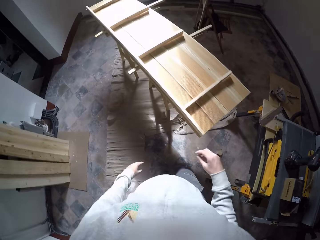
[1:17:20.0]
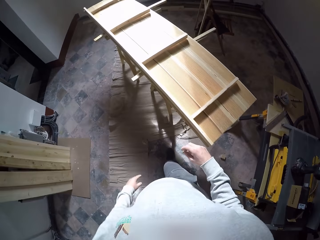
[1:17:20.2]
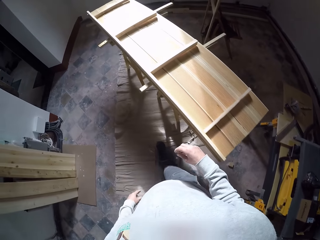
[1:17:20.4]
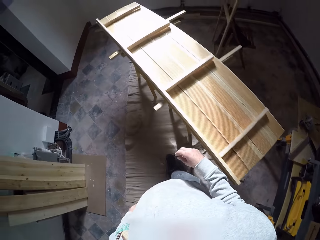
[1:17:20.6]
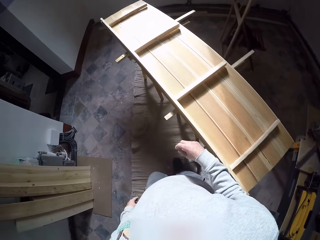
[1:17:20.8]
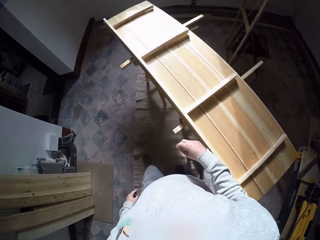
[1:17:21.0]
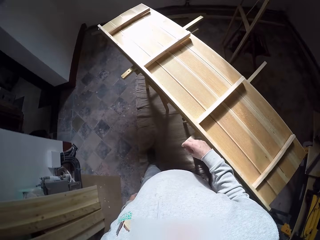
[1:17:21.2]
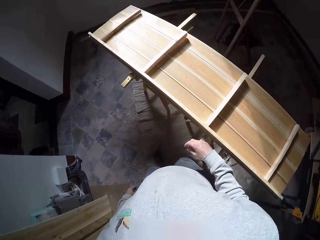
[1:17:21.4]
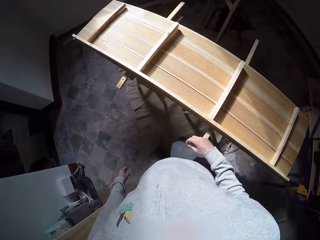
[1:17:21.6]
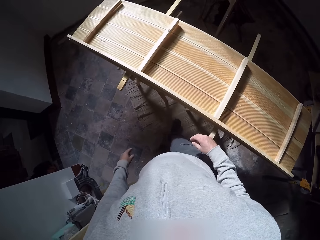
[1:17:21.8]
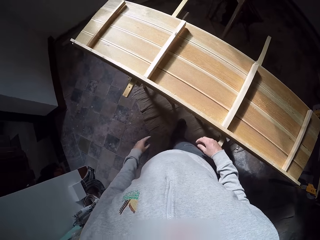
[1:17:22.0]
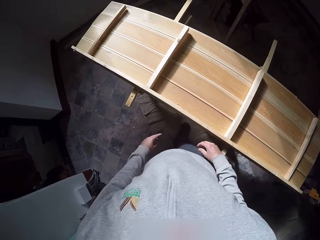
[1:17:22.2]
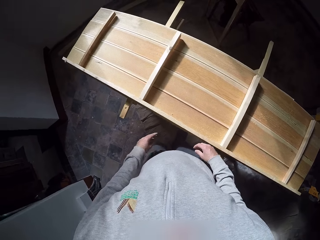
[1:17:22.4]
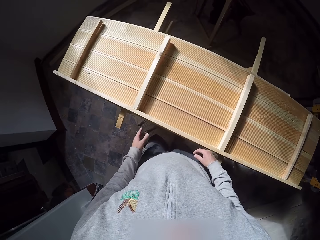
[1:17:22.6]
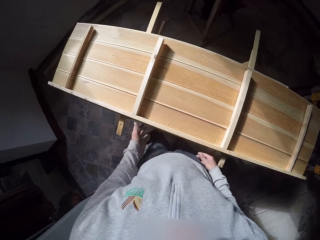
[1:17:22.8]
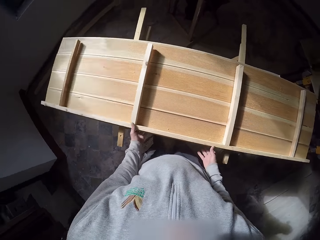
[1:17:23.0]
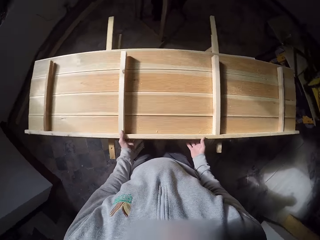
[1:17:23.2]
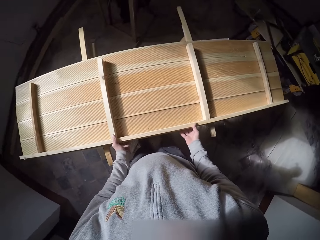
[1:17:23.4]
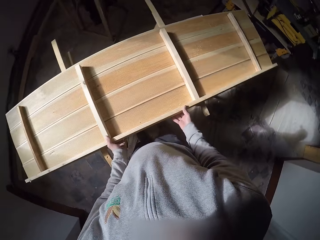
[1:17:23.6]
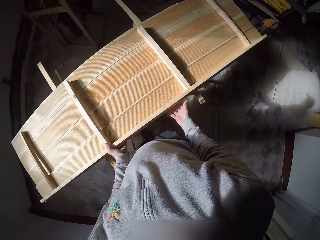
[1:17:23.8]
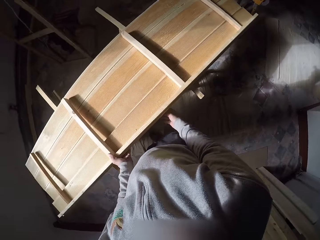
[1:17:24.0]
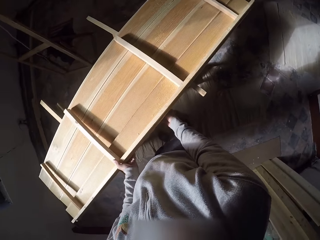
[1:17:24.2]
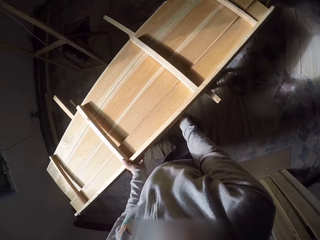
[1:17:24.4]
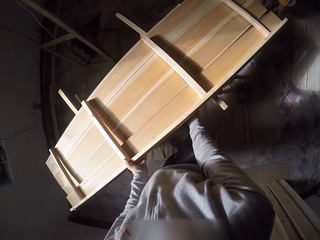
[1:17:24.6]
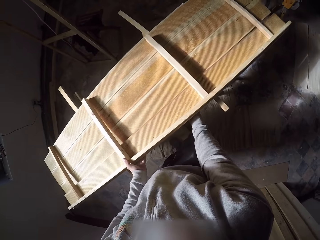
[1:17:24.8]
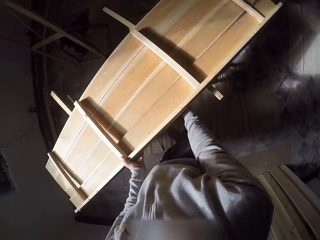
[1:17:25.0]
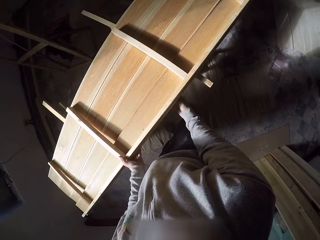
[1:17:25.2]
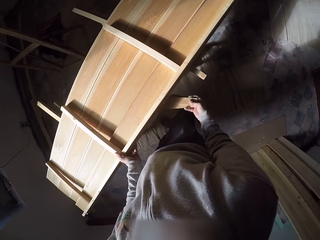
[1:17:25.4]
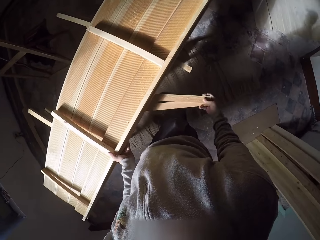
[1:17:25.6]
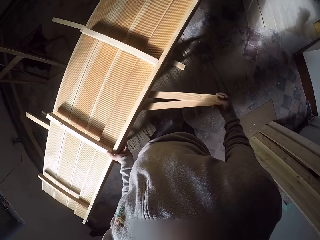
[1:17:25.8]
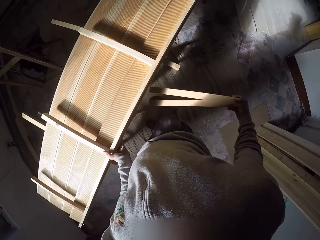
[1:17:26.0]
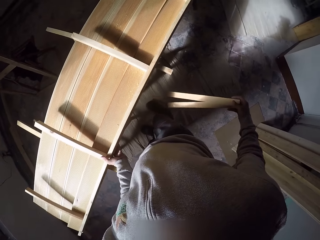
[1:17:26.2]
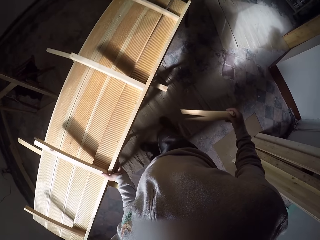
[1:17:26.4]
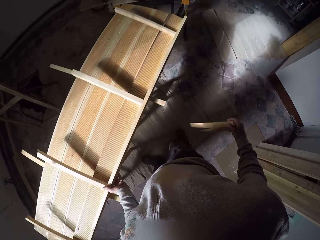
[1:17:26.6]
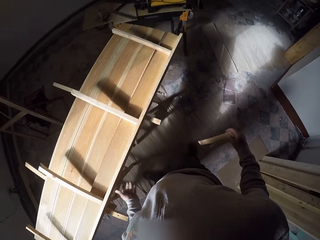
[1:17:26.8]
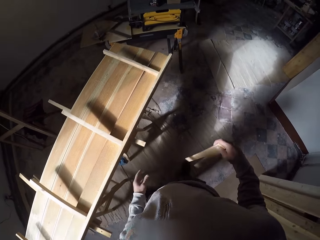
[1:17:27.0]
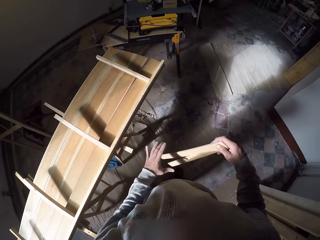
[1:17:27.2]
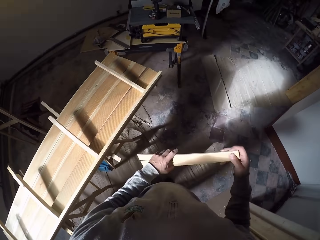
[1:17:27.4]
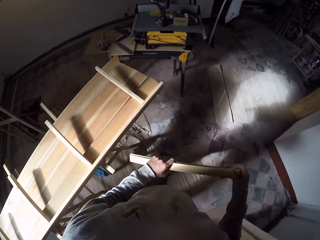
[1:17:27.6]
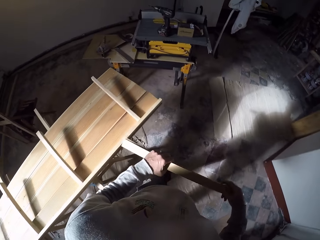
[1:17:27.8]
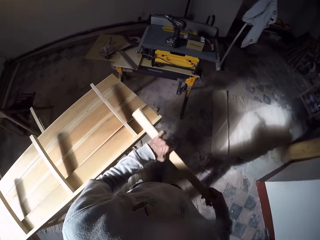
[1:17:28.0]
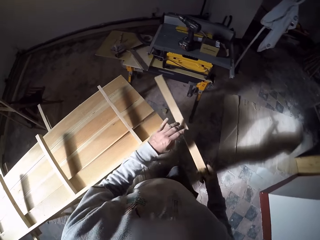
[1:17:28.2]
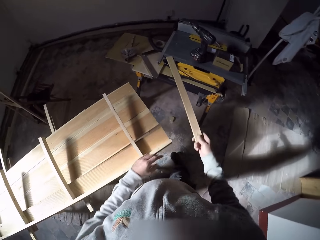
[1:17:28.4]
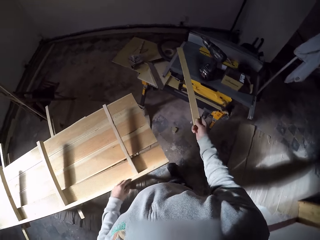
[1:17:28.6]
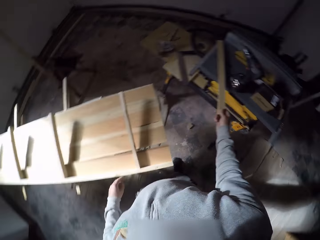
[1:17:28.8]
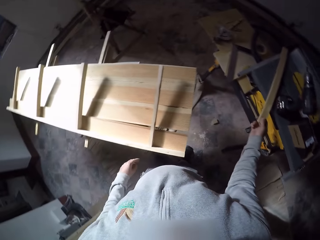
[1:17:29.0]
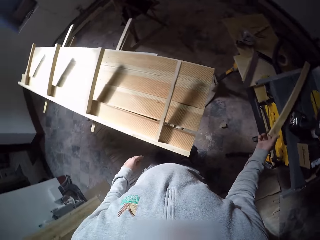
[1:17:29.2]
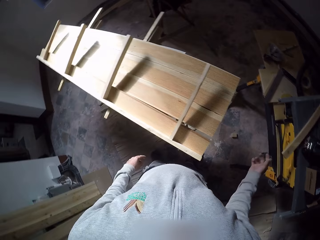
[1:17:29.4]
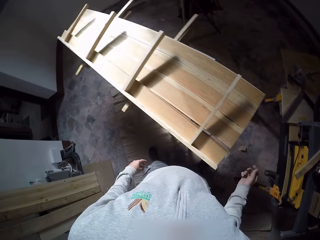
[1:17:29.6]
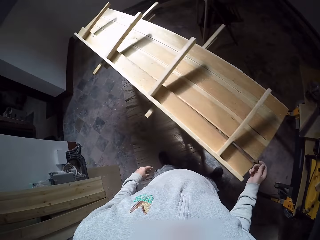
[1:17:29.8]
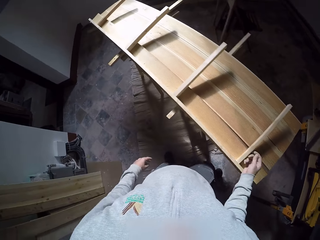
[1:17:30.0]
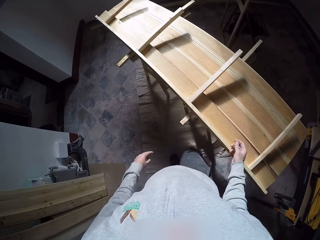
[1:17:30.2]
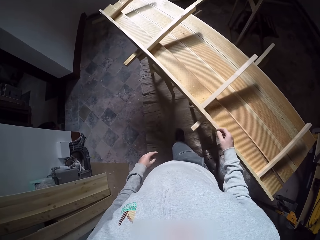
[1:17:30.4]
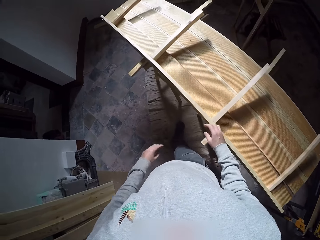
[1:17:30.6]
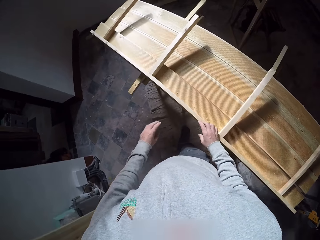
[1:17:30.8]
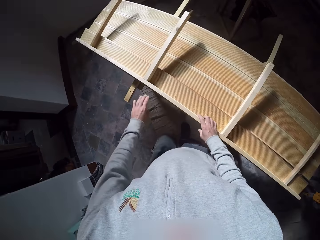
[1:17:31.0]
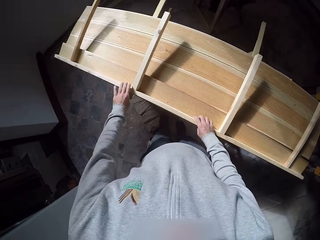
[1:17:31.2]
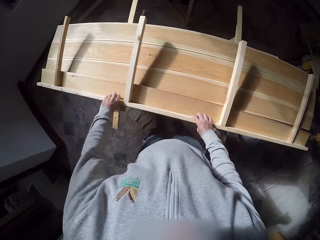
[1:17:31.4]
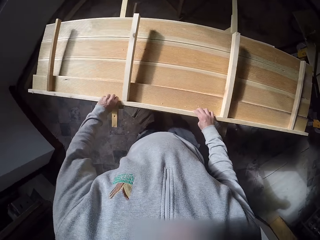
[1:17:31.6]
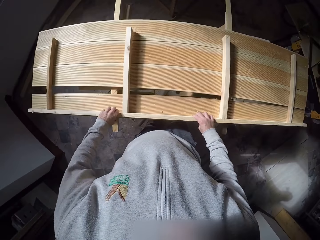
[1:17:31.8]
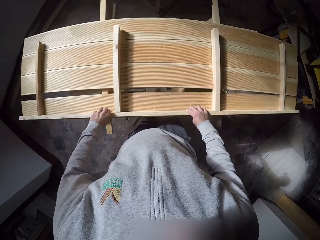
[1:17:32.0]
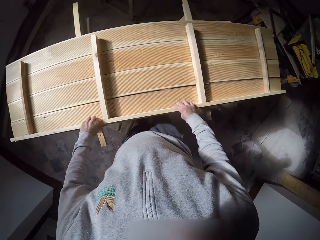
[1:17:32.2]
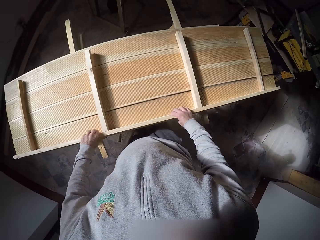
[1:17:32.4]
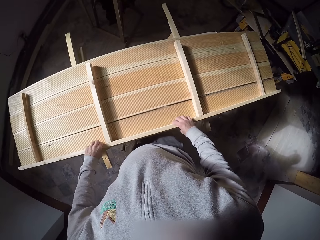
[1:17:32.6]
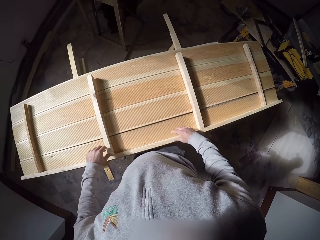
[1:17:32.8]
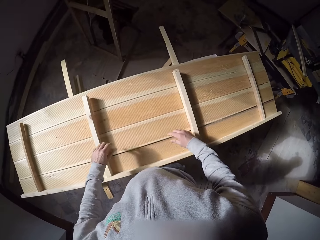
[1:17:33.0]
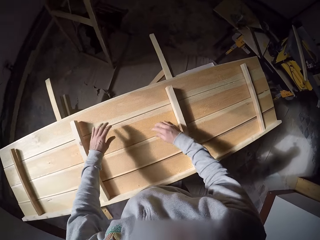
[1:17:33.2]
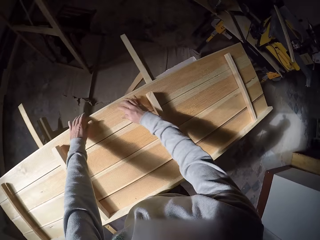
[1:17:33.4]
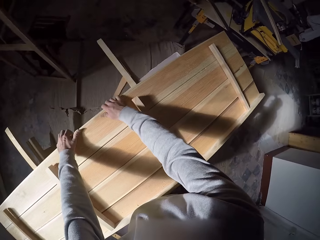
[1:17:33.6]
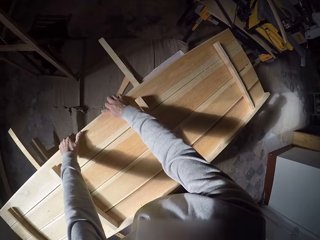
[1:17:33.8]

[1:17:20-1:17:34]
The camera wearer walks back to the stand. He stands on the stand. He touches the wooden structure with both hands. He pulls out two wooden planks from beneath the wooden structure with his right hand. He holds the two wooden planks with both hands on his way to the table saw. He drops the wooden plank on the table saw with his right hand. He walks along the stand. He touches the wooden structure with both hands. He detaches the stand wood. He attaches the wood on the stand. He adjusts the wooden planks on the wooden structure with both hands.

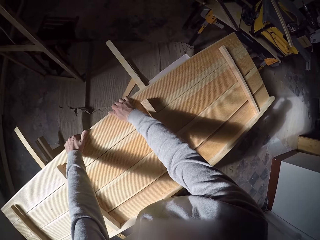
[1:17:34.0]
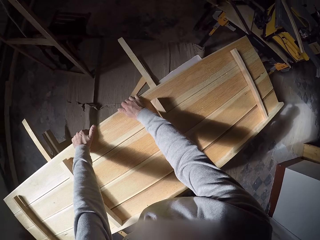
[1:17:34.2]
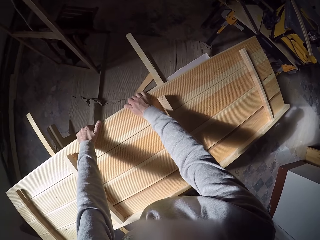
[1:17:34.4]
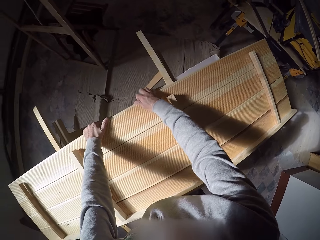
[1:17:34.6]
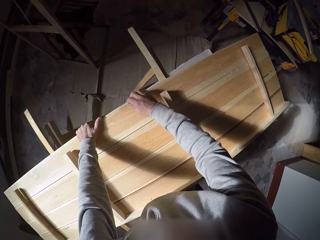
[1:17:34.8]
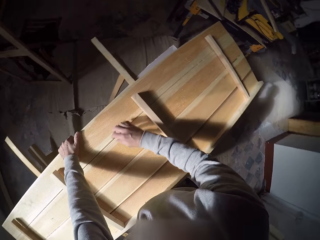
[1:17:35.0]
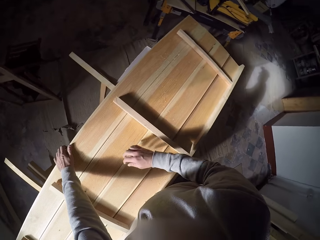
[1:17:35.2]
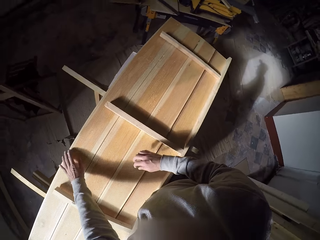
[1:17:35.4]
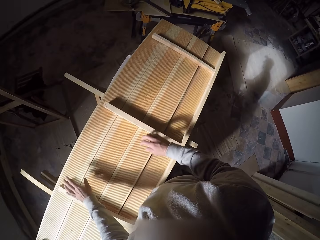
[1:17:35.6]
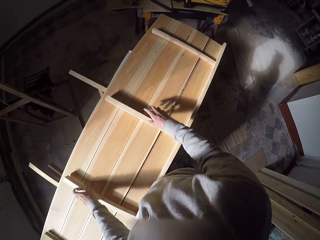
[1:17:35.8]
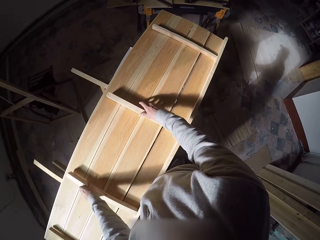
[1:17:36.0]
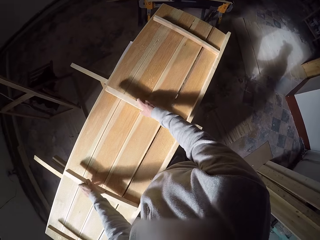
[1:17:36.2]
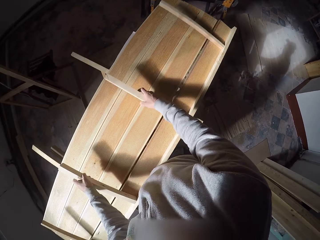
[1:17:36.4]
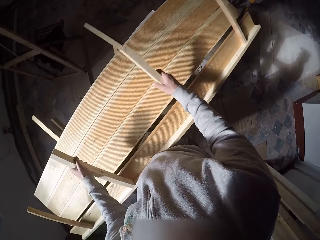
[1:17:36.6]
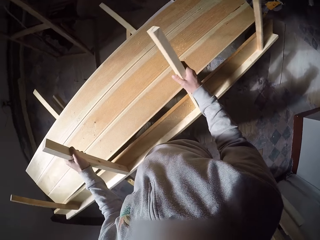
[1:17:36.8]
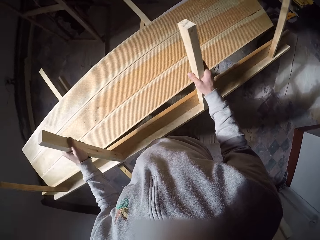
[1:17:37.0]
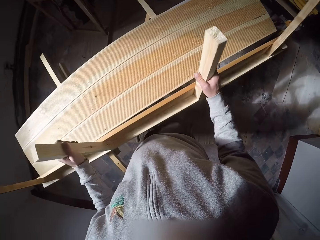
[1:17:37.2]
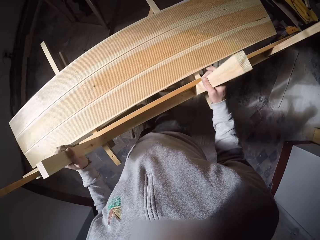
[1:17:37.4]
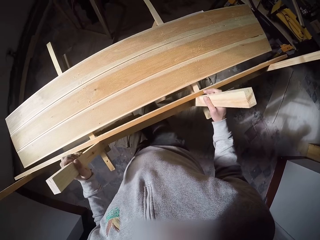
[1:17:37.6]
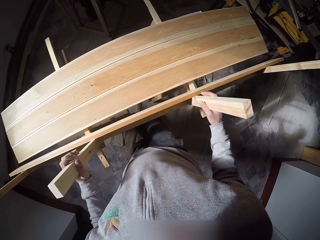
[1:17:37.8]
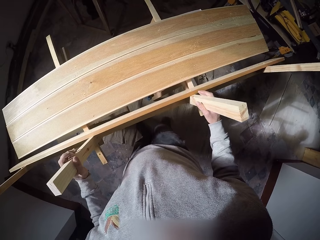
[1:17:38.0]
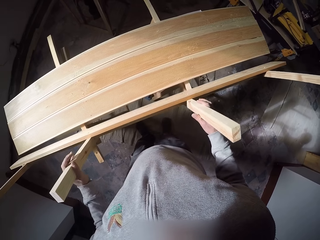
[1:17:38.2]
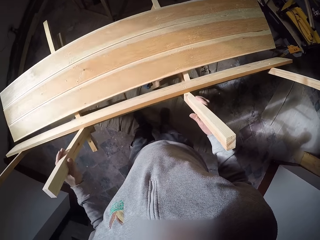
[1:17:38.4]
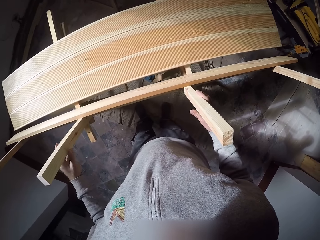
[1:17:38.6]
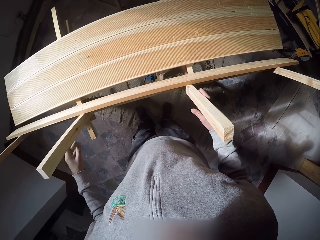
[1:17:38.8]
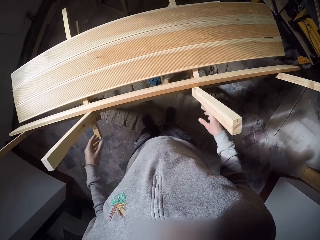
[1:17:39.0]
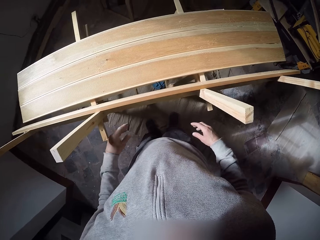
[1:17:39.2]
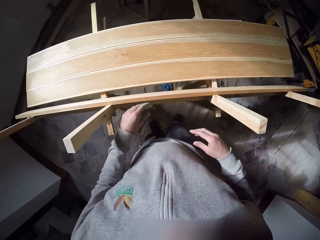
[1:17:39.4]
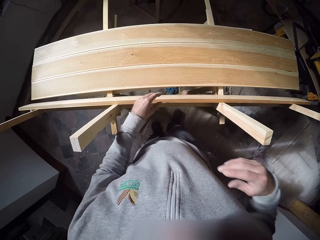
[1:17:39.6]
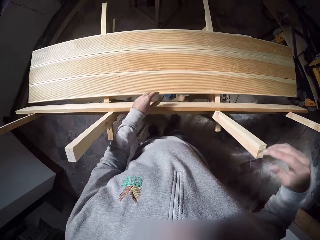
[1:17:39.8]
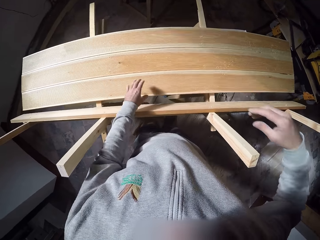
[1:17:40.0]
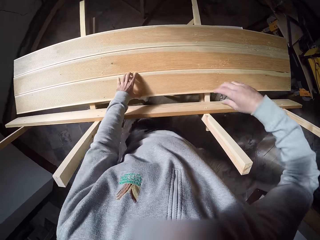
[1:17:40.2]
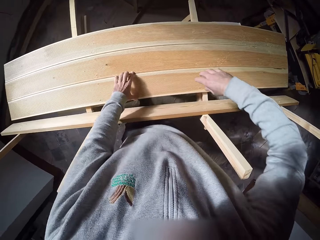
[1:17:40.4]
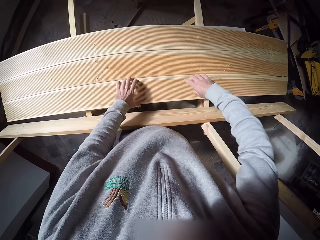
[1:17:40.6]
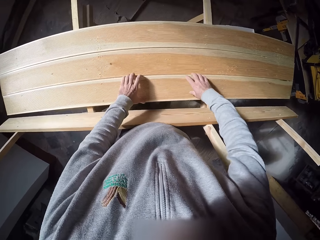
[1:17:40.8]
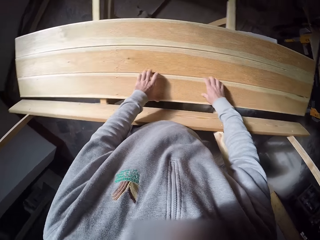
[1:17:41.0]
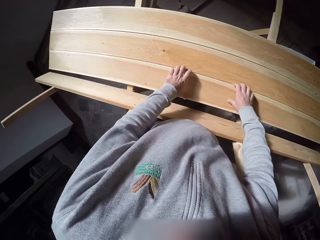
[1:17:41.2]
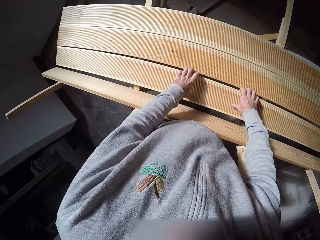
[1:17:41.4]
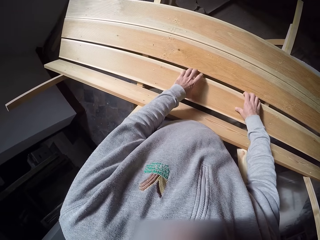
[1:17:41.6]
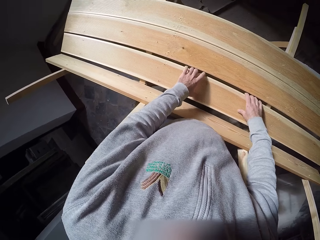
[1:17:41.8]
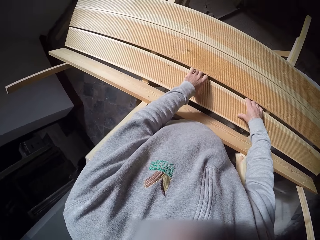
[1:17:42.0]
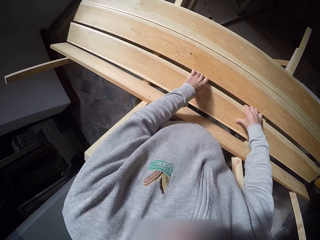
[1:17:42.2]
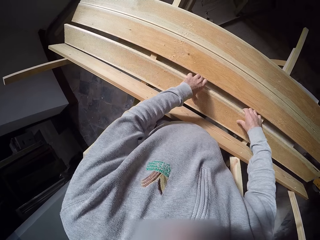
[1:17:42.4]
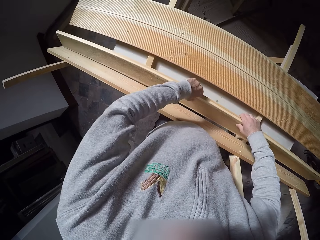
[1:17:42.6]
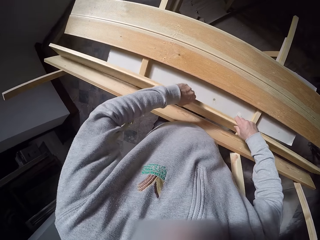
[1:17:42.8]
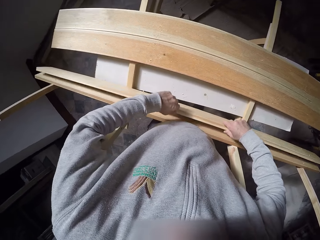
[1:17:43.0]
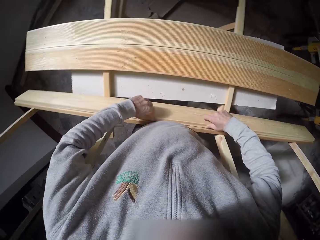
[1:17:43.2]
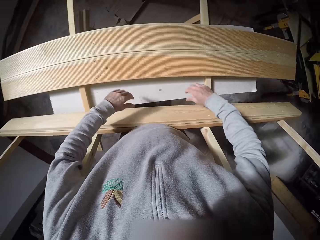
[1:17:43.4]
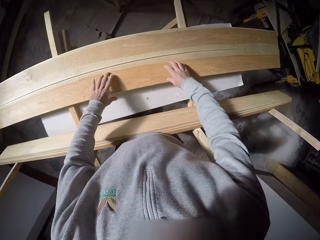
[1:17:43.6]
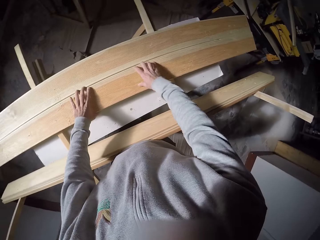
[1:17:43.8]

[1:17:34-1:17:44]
The camera wearer sticks the far end stand wood on the stand. They raise the wooden structure with both hands. They arrange the wooden planks on the wooden structure with both hands. They lift upright another stand wood.
